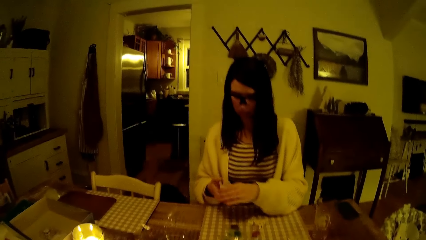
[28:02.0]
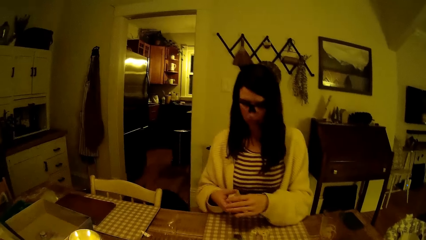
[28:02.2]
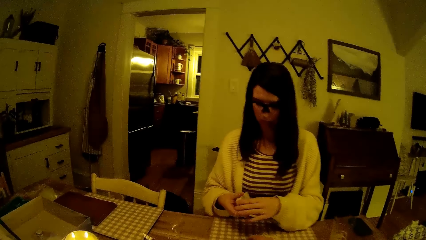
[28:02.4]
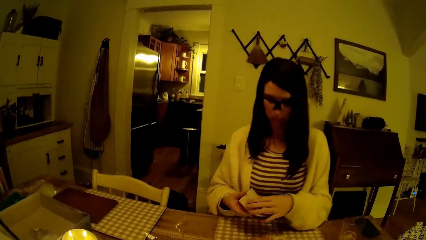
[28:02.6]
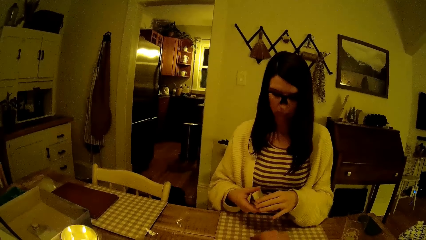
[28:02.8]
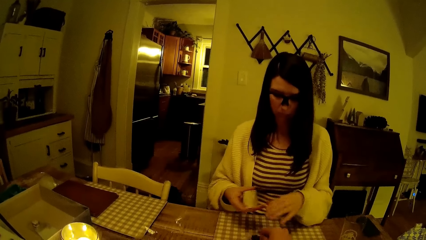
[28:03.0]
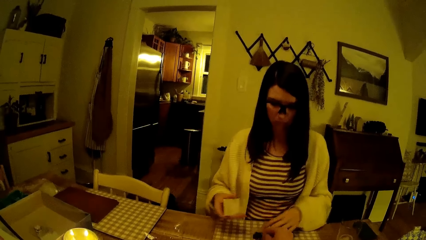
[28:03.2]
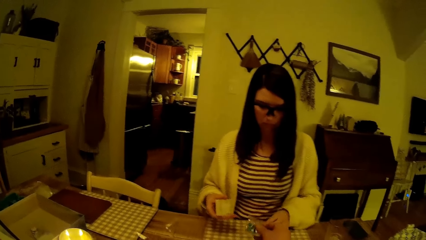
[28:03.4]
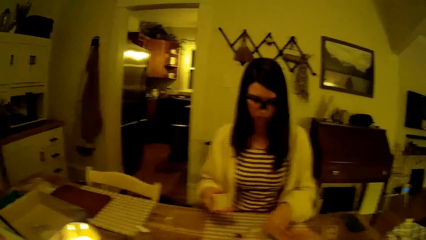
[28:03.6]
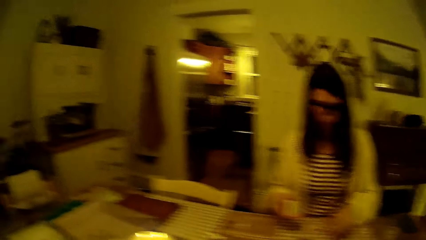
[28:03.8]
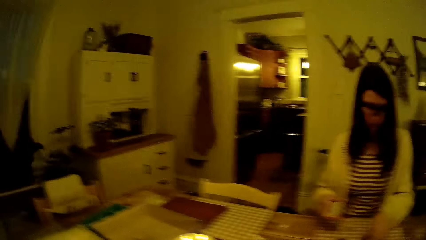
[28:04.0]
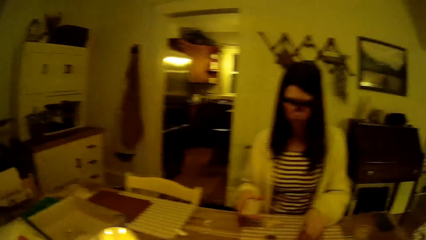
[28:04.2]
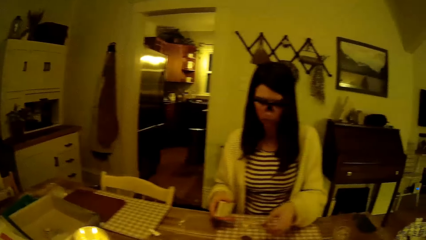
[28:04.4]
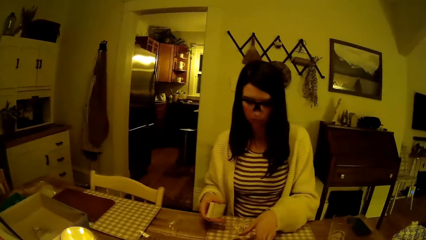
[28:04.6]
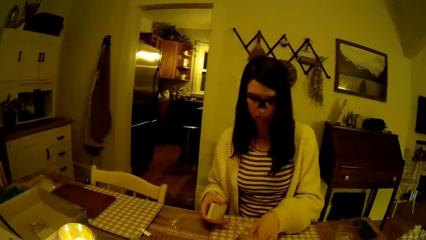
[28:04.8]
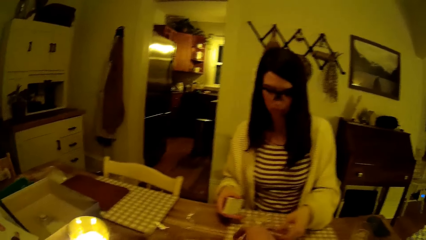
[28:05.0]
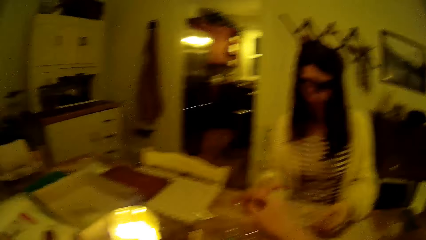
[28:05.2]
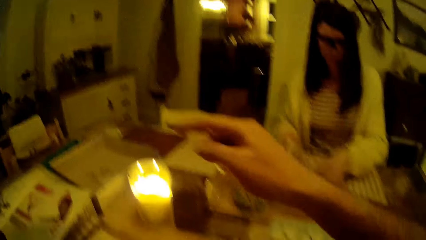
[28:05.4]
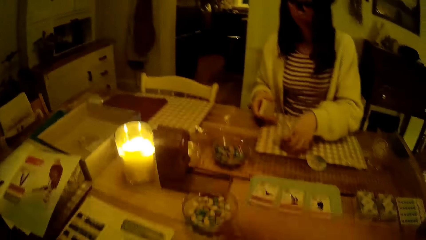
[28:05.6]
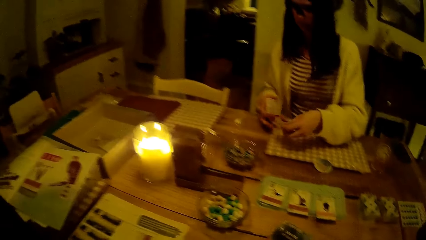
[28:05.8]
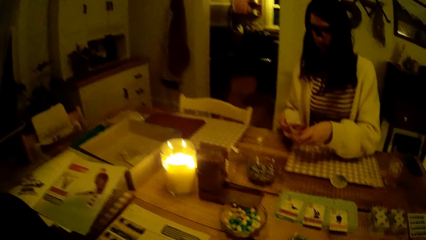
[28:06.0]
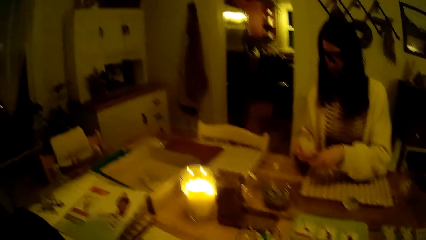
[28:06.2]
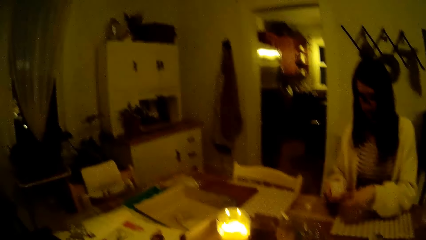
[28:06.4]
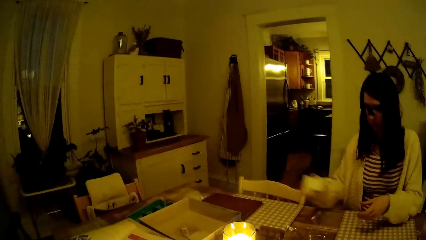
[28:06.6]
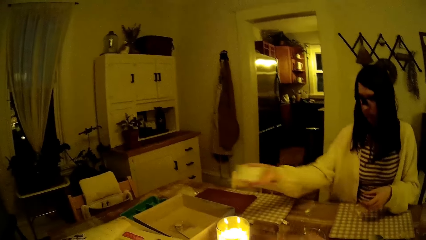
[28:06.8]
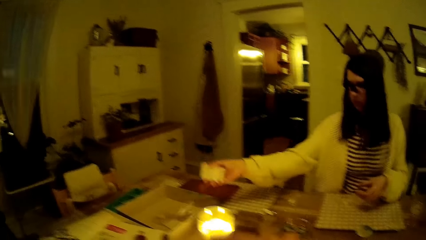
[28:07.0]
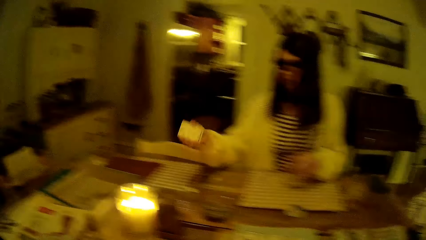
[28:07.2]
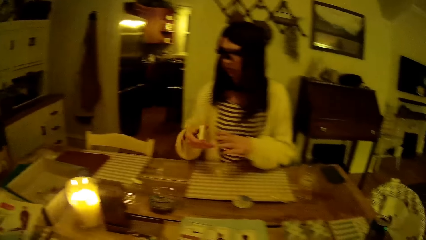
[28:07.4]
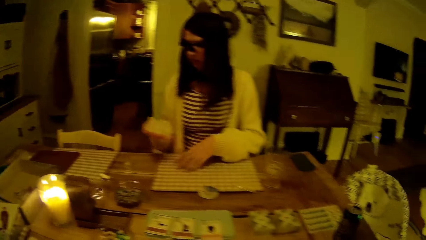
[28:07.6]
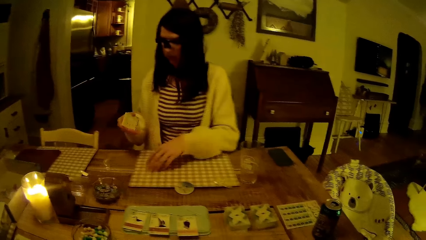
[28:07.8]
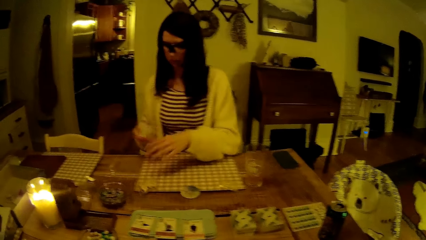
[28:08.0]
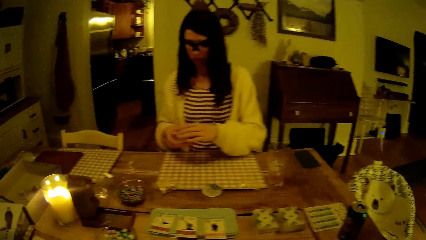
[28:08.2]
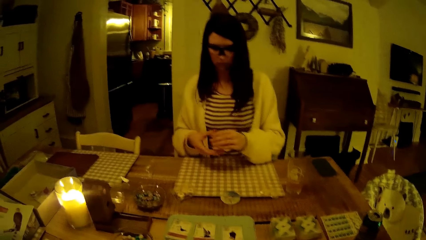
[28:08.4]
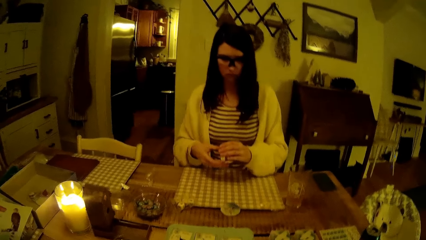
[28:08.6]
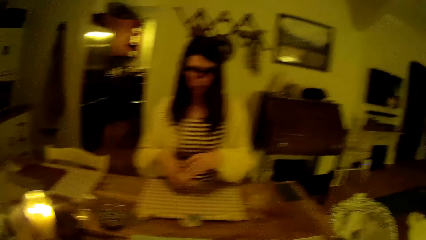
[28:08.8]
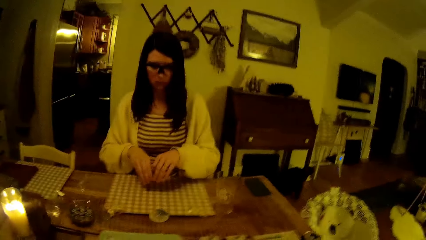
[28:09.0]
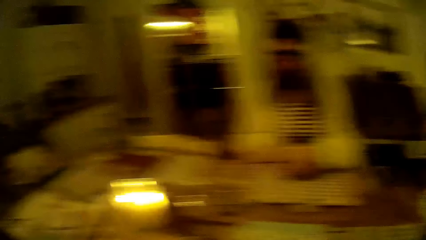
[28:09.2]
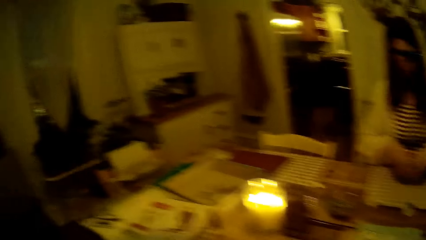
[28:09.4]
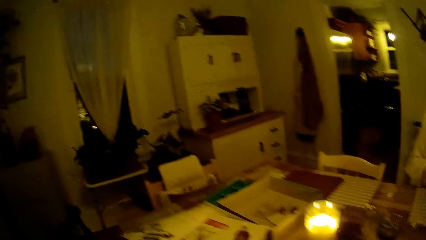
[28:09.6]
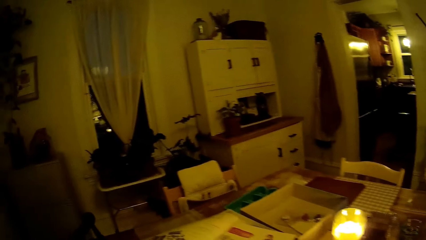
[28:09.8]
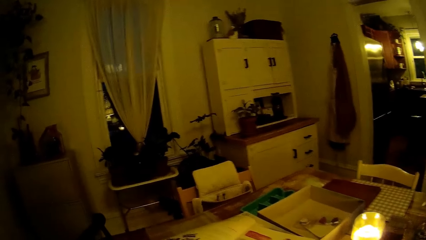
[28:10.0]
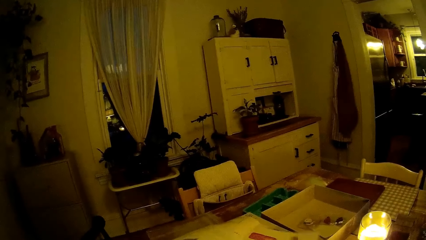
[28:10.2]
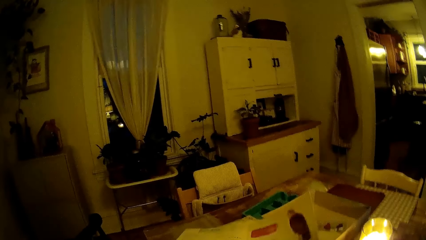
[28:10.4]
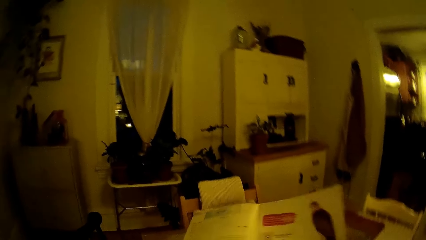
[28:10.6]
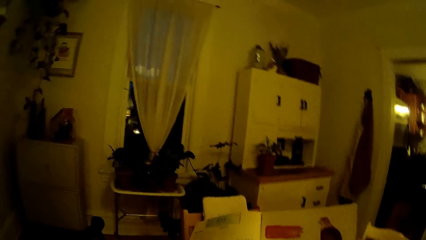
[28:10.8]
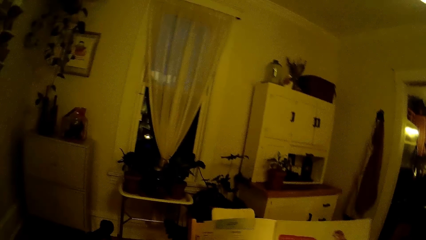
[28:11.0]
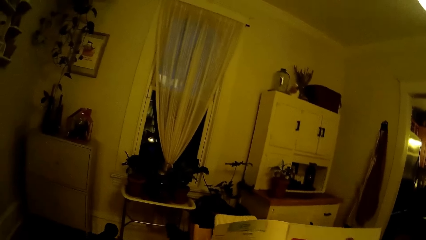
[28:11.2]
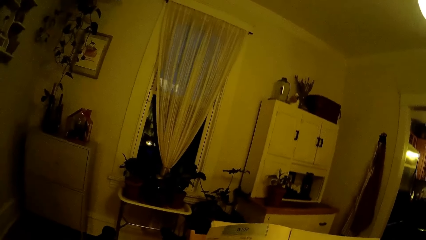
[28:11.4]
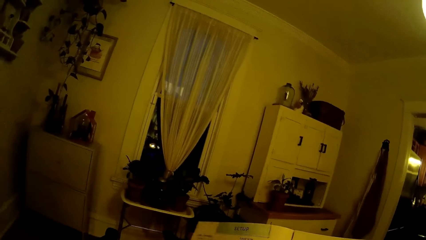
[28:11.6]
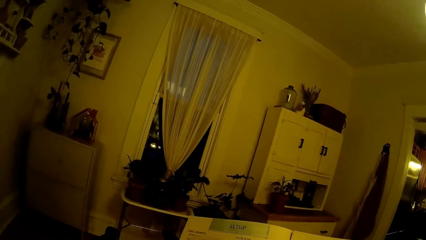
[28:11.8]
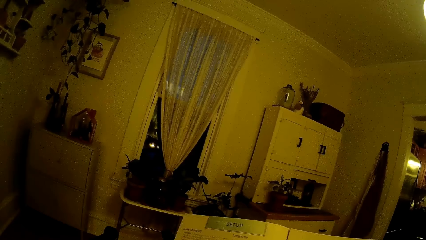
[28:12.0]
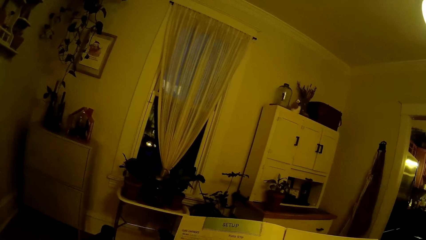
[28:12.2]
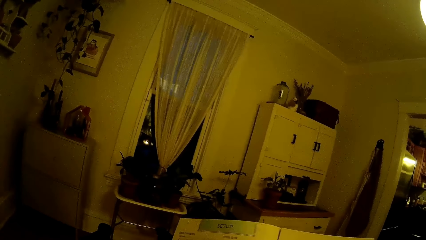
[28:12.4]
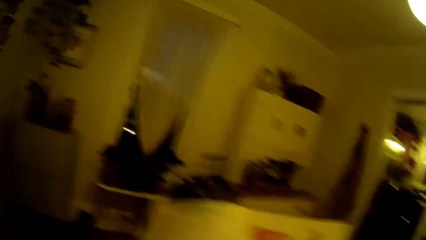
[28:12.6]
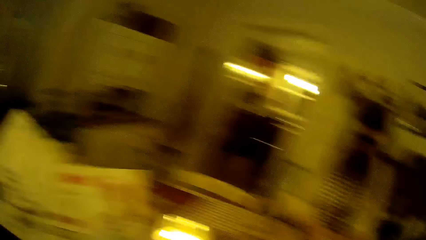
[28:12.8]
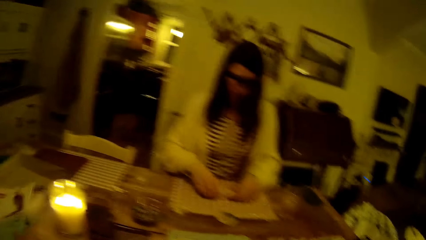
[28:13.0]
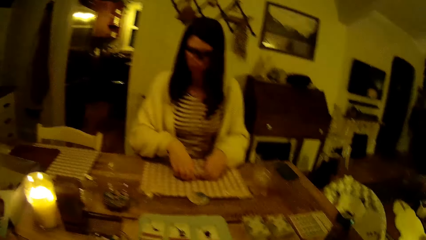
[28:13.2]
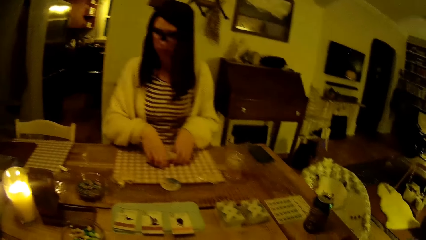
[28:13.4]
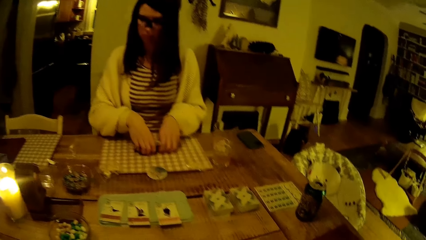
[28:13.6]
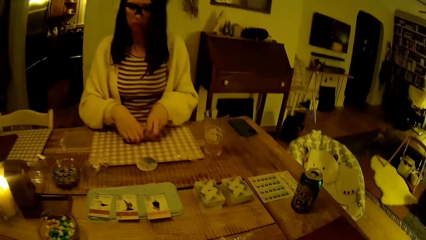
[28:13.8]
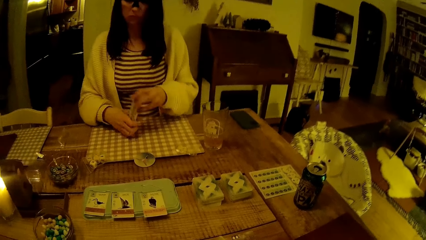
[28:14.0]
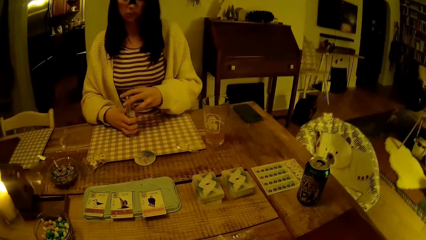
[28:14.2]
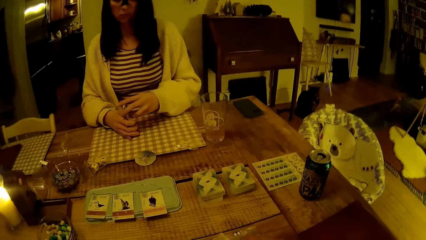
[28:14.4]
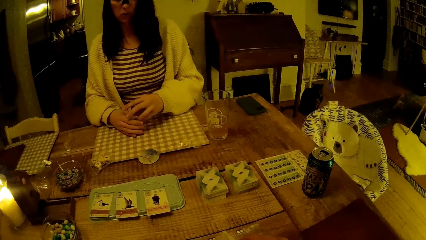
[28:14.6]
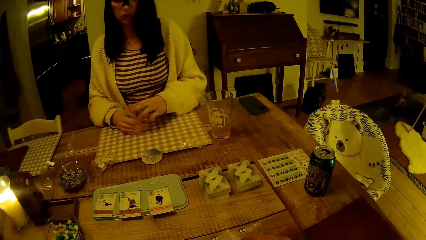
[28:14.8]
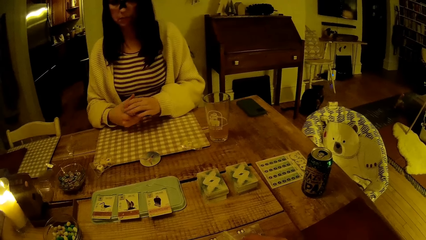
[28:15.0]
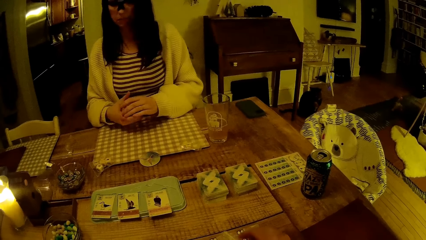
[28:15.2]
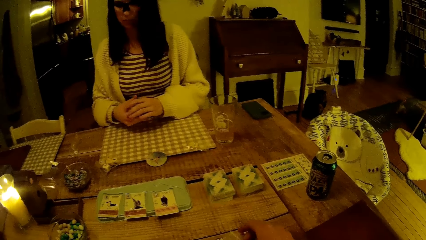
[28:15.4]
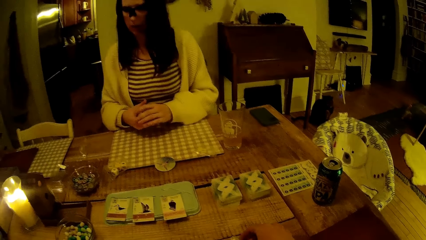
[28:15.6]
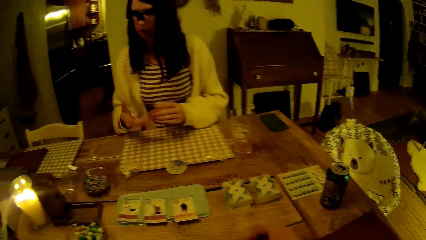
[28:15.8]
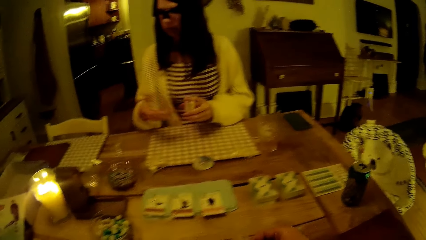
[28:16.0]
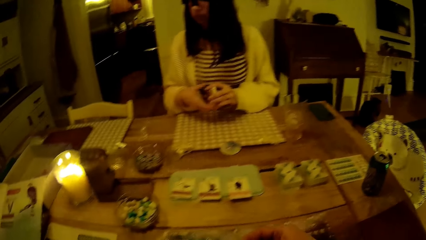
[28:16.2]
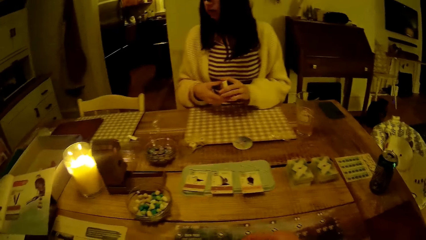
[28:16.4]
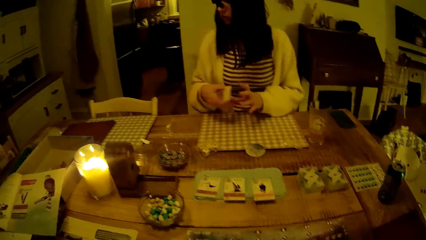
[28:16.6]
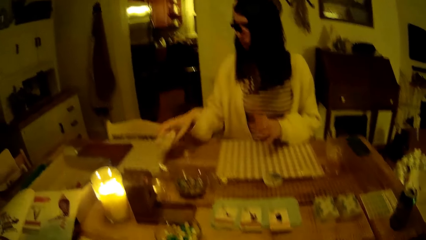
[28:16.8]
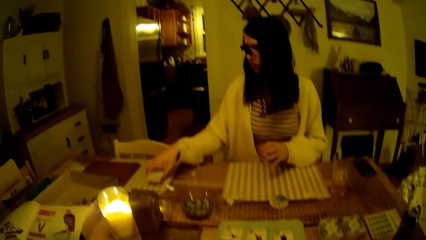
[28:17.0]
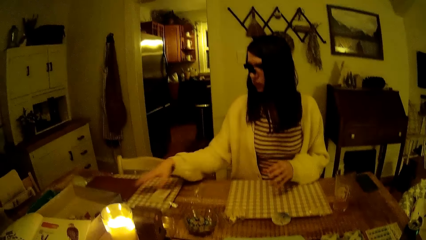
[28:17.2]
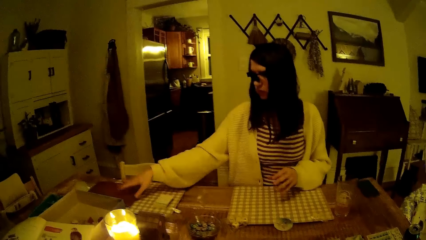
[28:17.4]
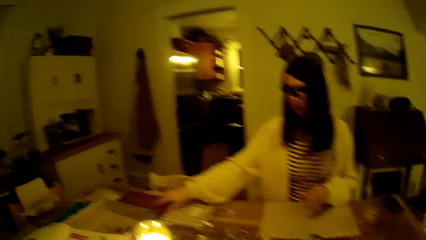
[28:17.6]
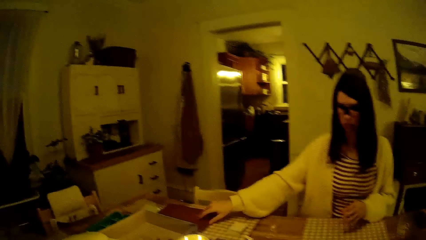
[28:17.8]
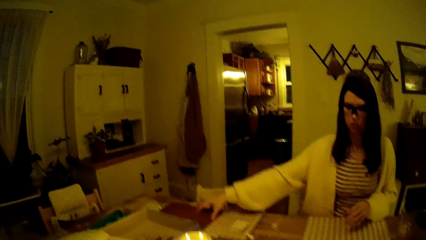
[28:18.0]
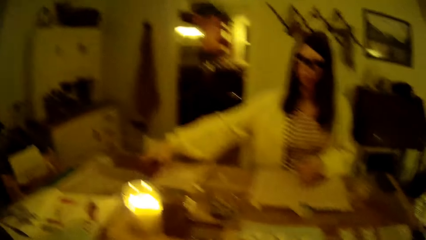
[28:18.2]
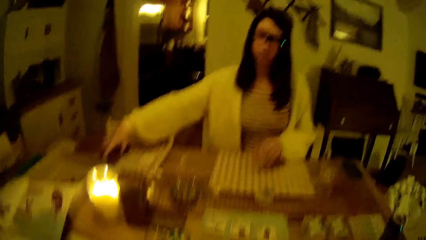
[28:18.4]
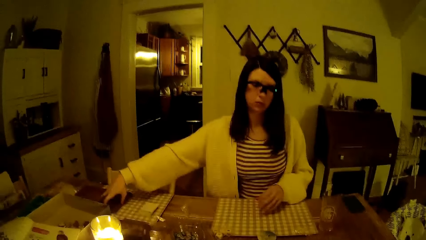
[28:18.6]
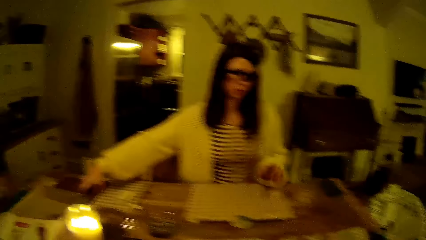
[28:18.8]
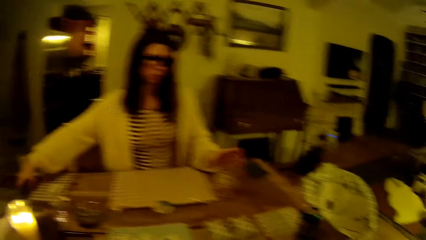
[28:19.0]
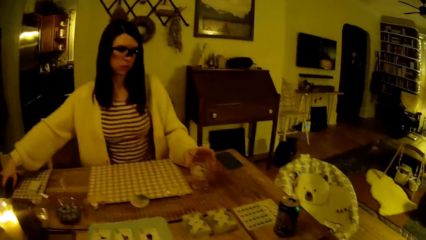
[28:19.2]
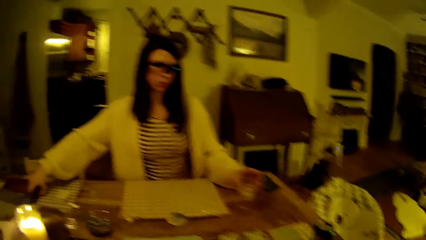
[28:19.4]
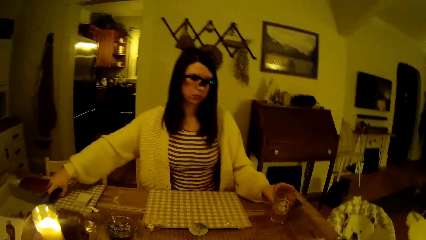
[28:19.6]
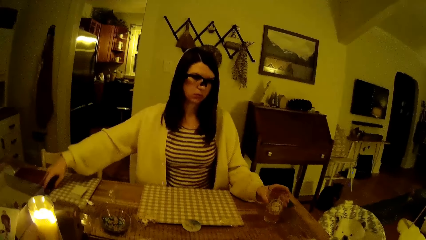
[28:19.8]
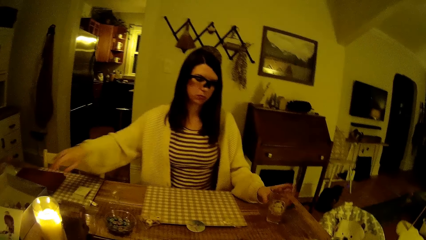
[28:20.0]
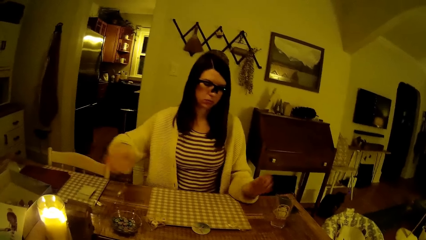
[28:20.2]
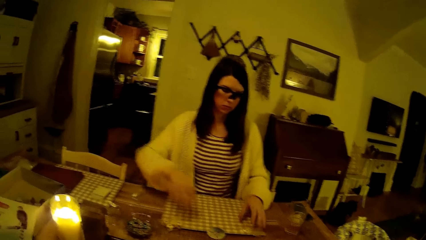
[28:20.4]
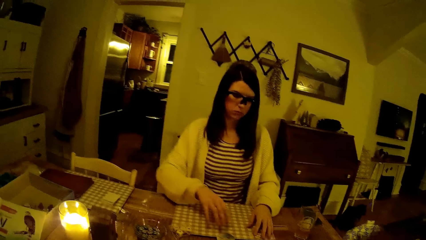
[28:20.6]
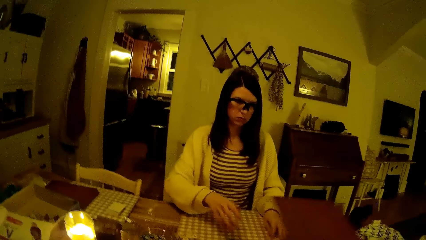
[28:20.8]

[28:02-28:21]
The woman shuffles the cards in her hands. The camera wearer picks up a sachet from the table with his right hand. The woman picks up the sachets on the table with her left hand. The woman passes the sachets from her left hand to her right hand. The woman drops the sachet inside a box with her right hand. The woman puts the box aside. The woman moves the pack of dice on the table with her left hand. The camera wearer picks up the book from the table with his hands. He looks around. He drops the book on the box with his right hand. He interacts with the woman. The woman shuffles the cards. The woman holds the cards. The woman drops the cards on the table with her right hand. The woman touches the book on the table with her right hand. The woman moves a glass cup on the table with her left hand.
